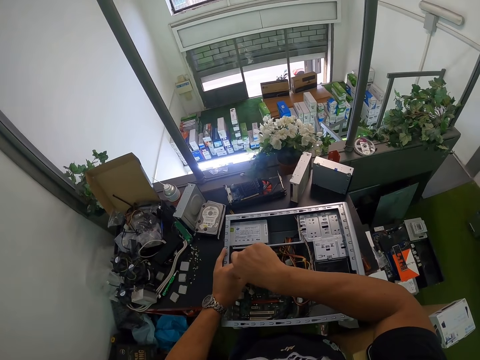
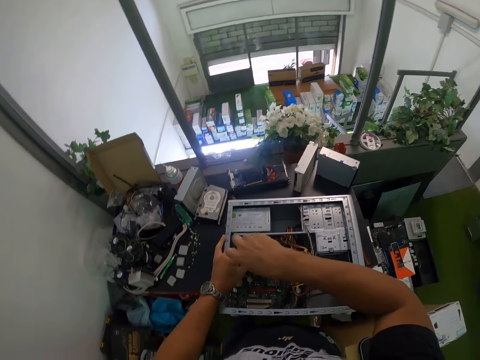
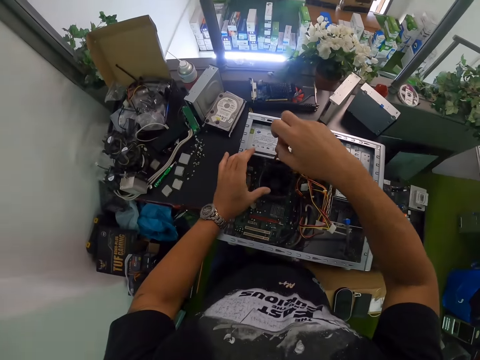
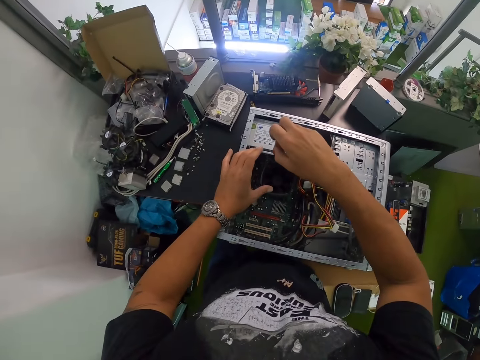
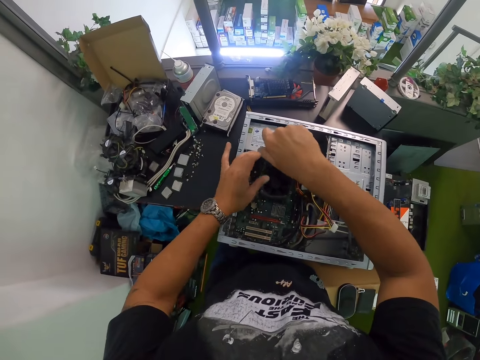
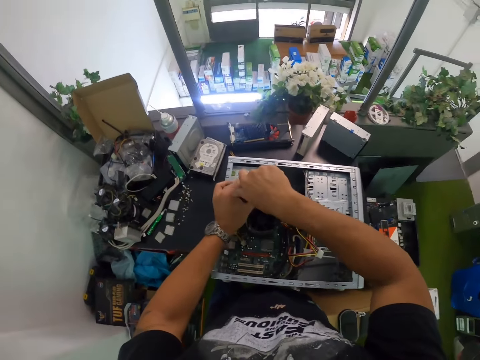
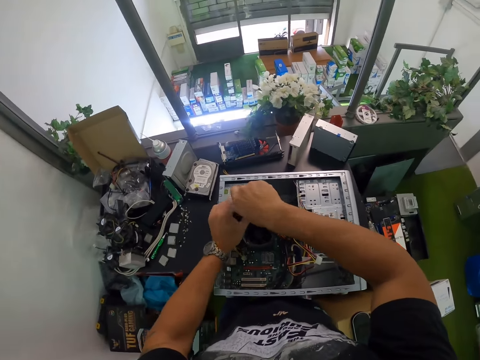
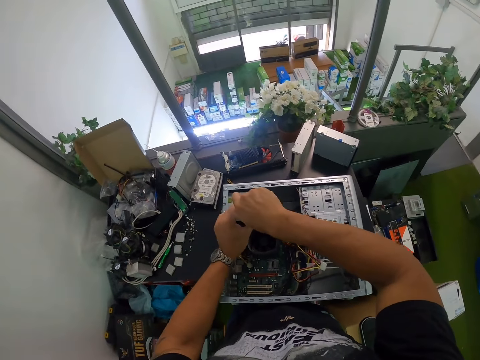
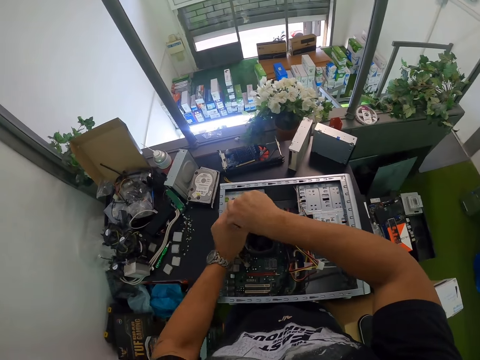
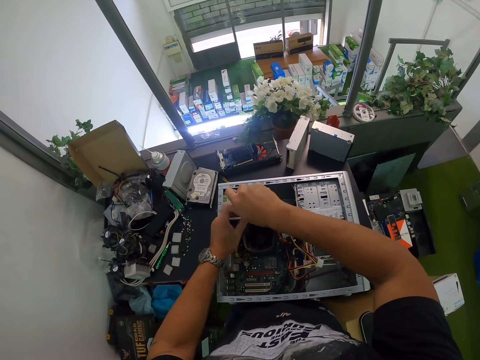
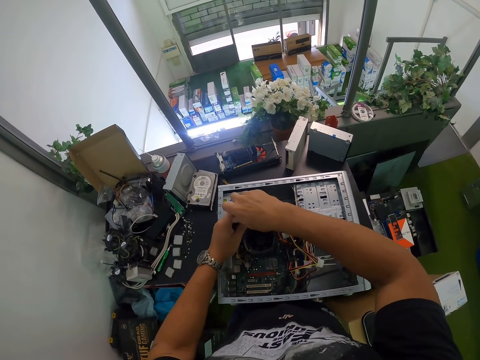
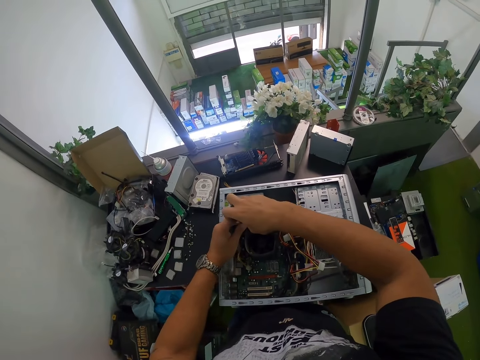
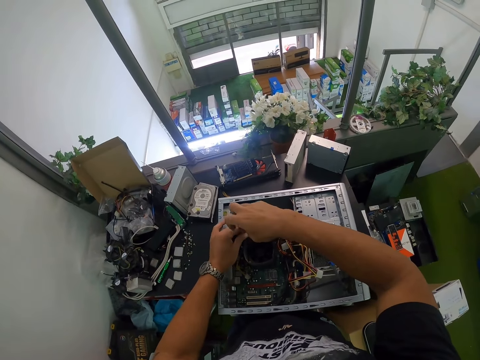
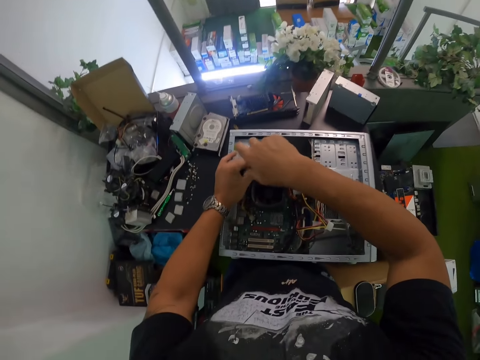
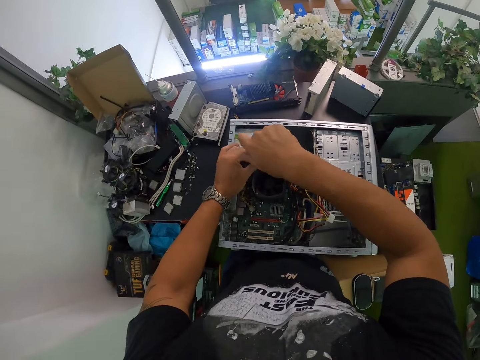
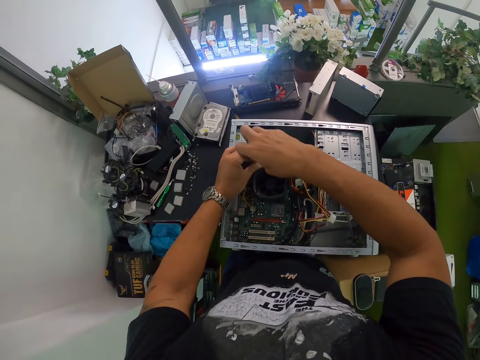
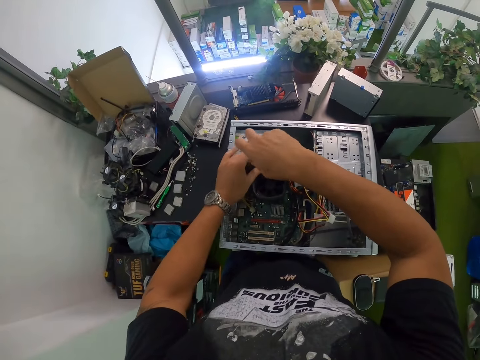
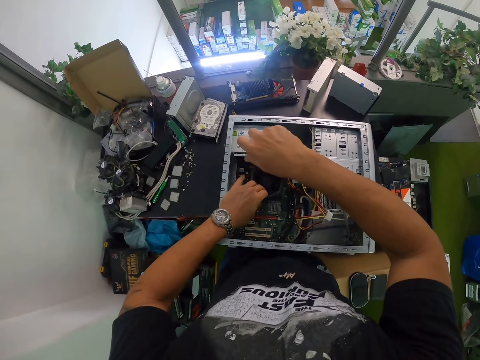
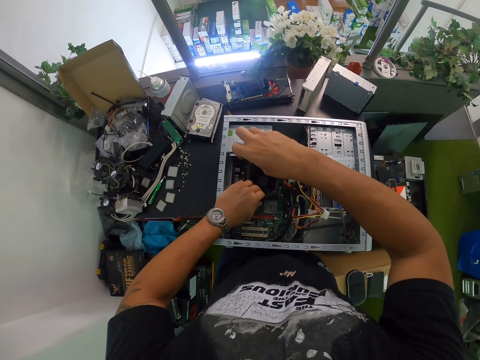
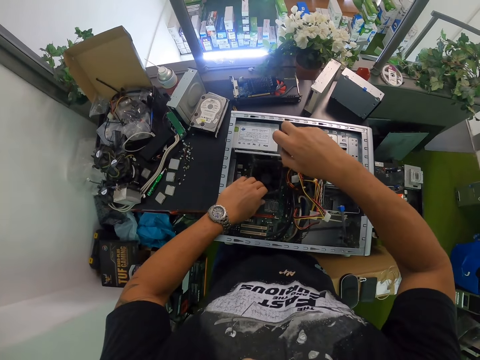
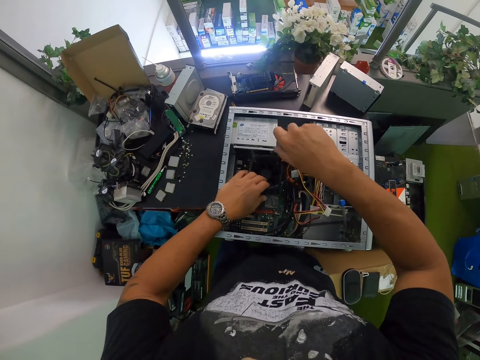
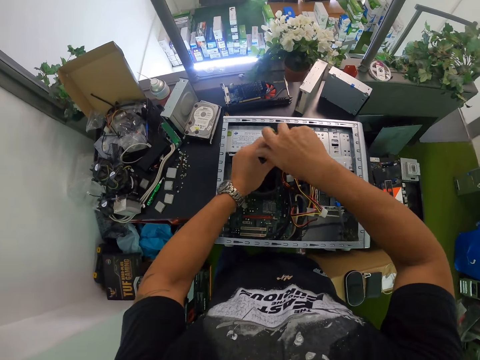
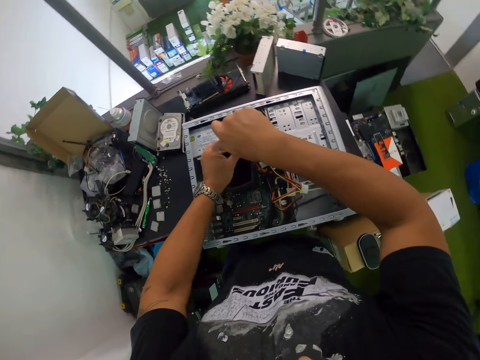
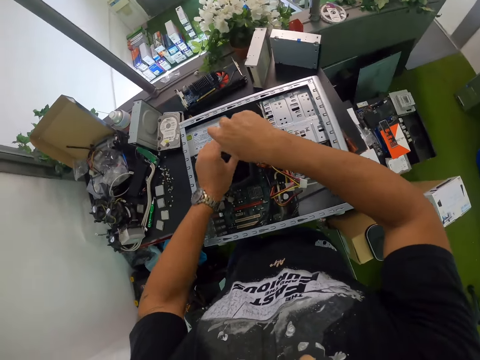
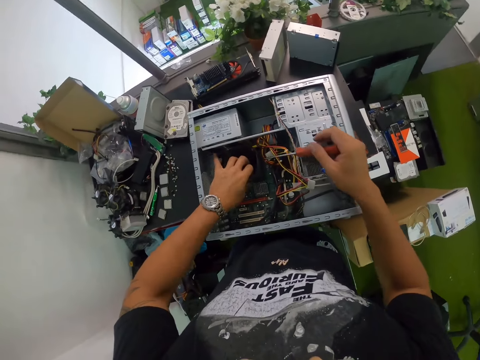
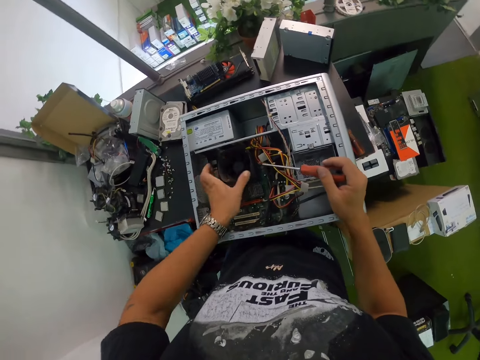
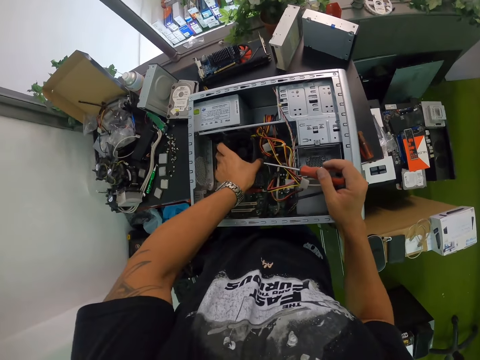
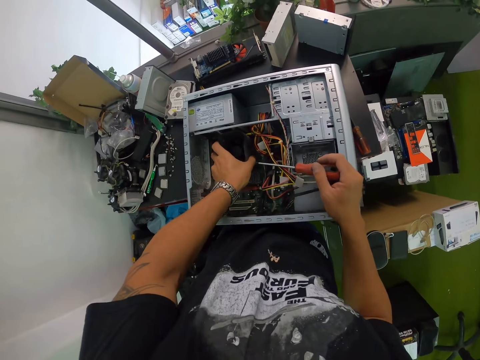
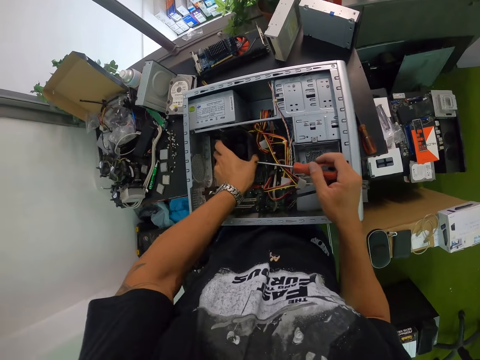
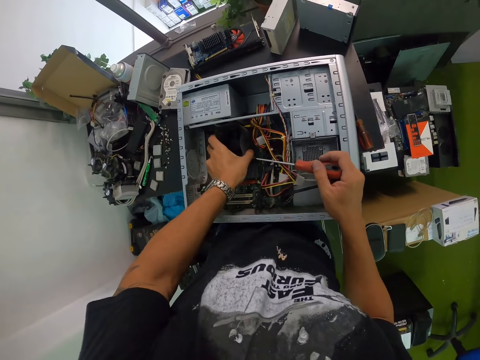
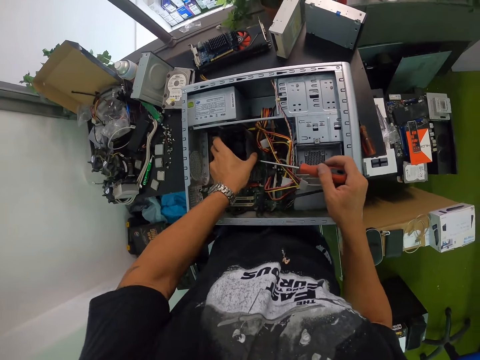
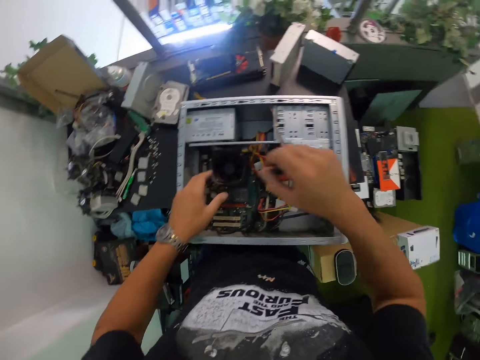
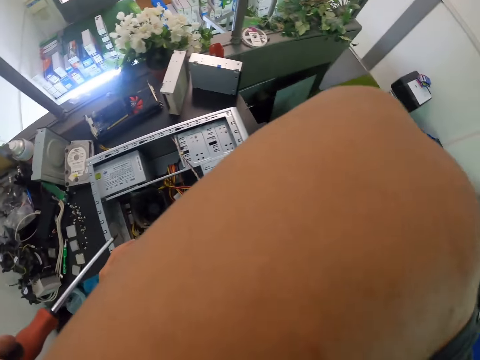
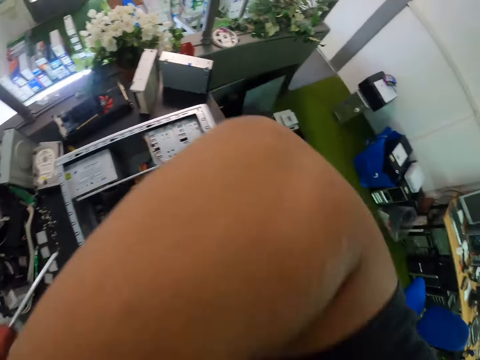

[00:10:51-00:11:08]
The camera wearer unscrews a screw in the fan with the screwdriver with his right hand. He places his left hand on the fan in the computer case. He unscrews the screw in the fan with the screwdriver with his right hand. He unscrews the screw in the fan with the screwdriver with both hands. He pulls the fan in the computer case with his left hand.

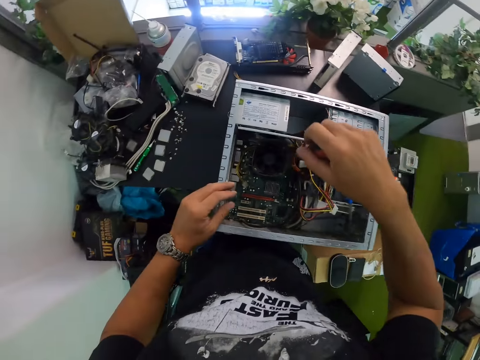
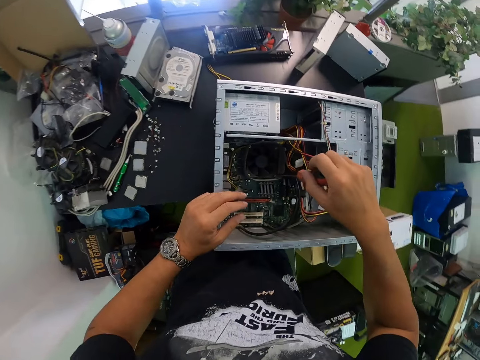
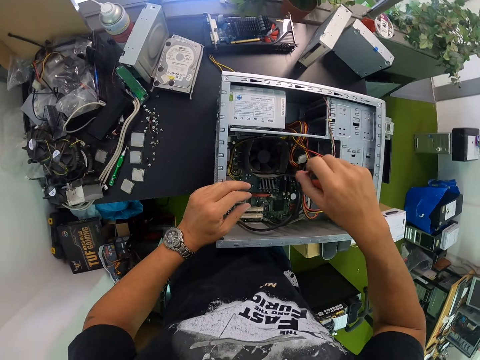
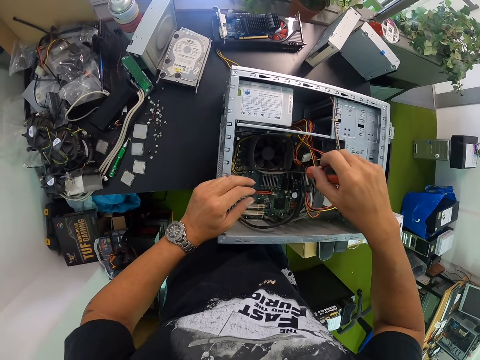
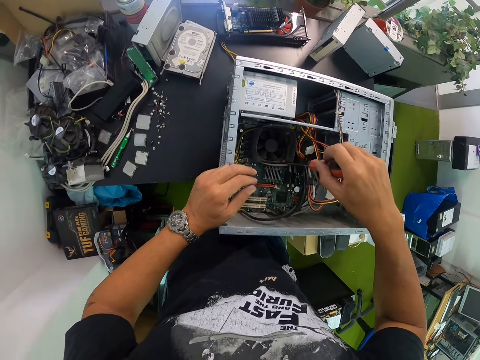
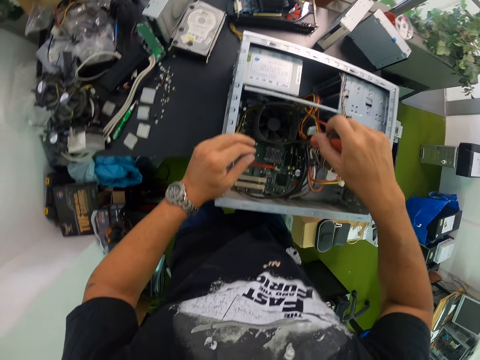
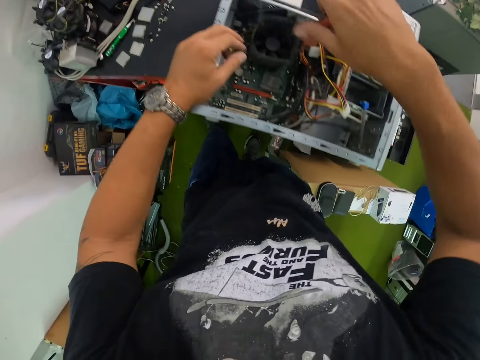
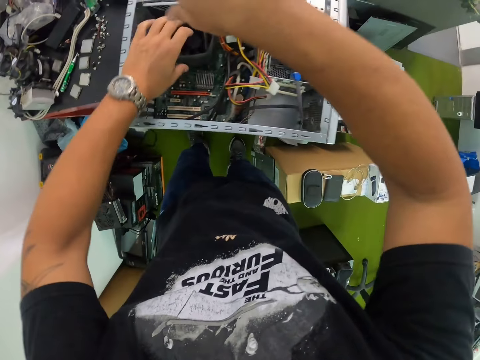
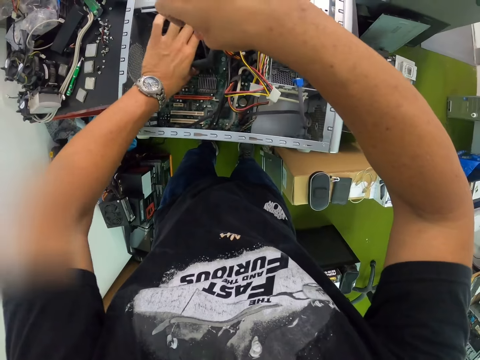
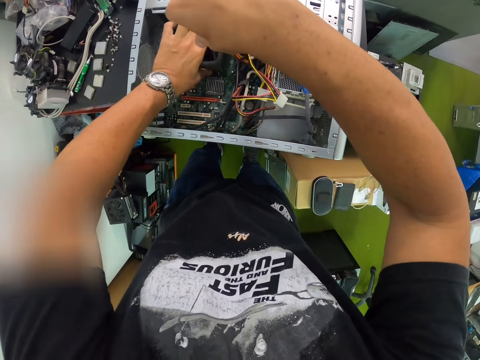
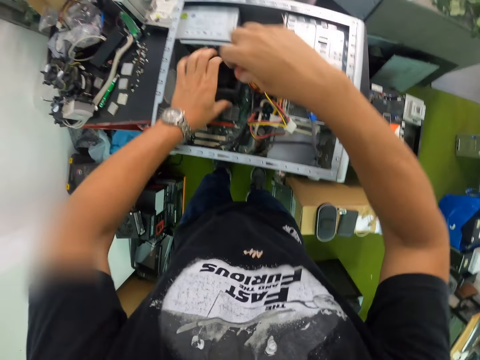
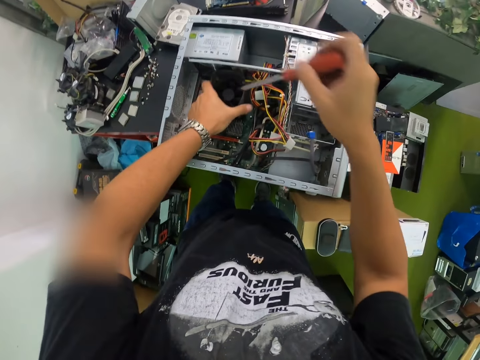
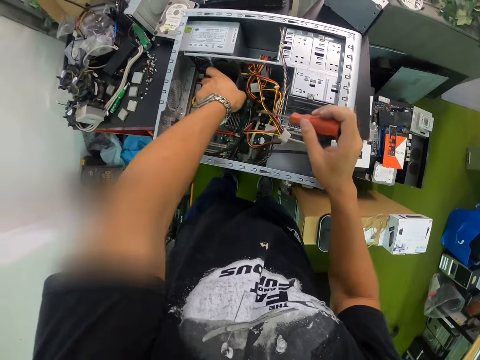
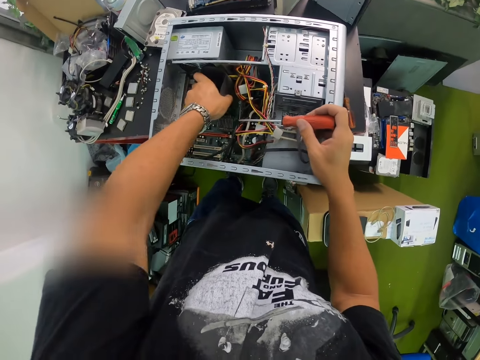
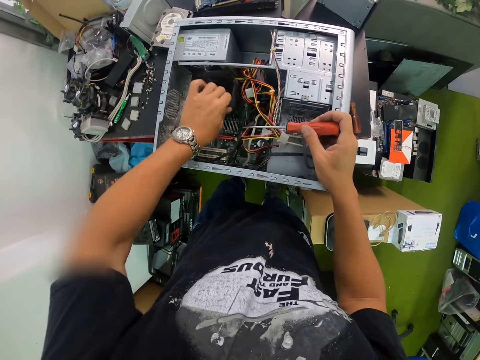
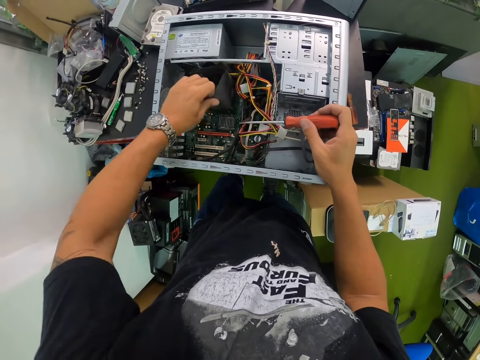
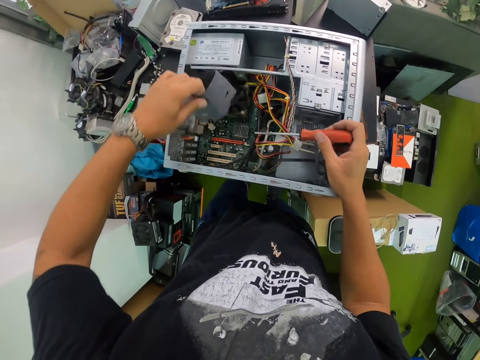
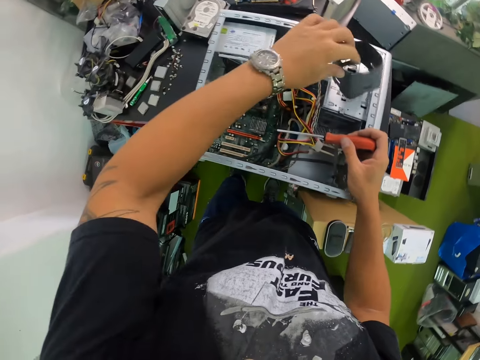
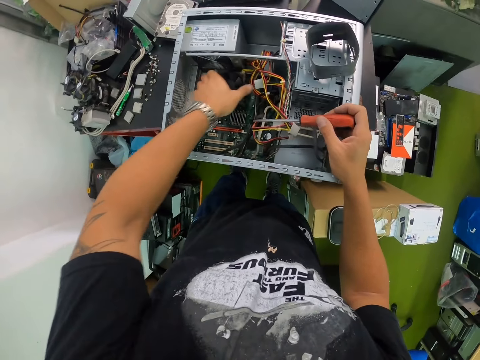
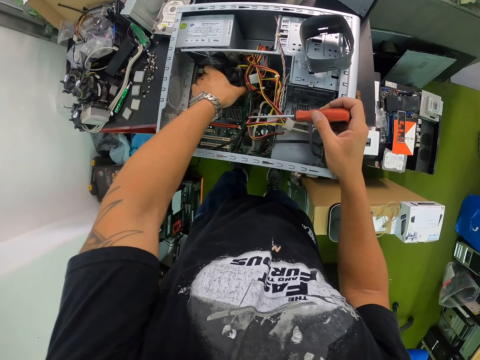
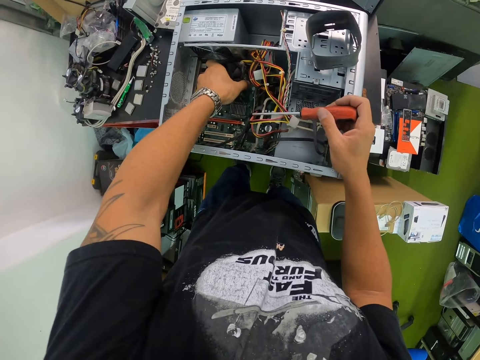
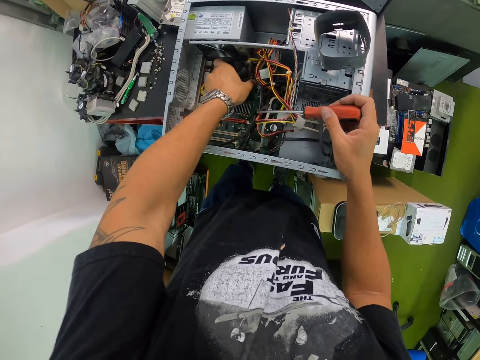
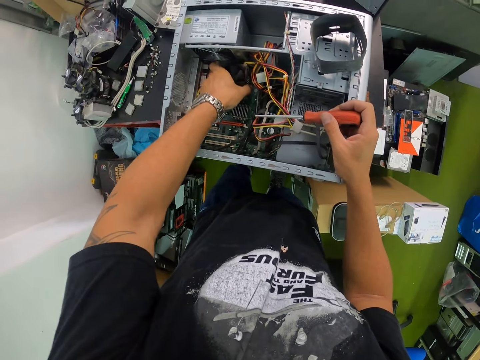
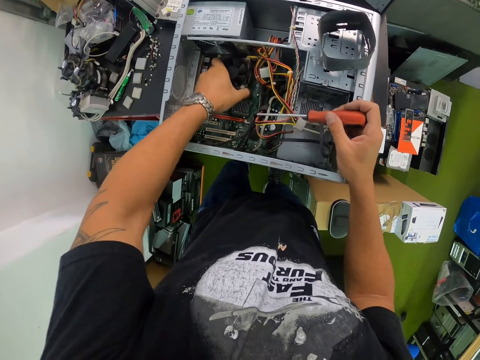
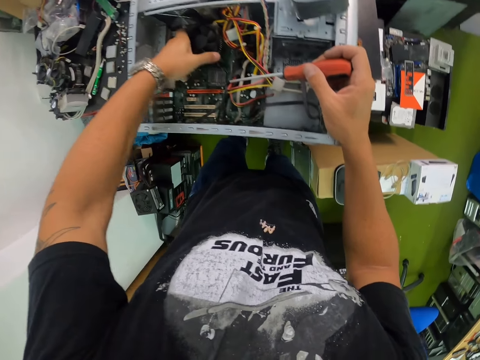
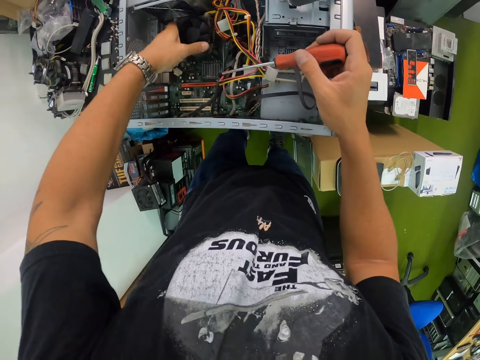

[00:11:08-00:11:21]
The camera wearer unscrews the screw in the fan with the screwdriver with his right hand. He pulls the fan in the computer case with his left hand. He pulls out a case of the fan in the computer case with his left hand. He drops the case of the fan on the computer case with his left hand. He pulls the fan in the computer case with his left hand.
